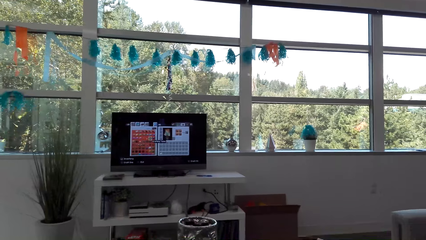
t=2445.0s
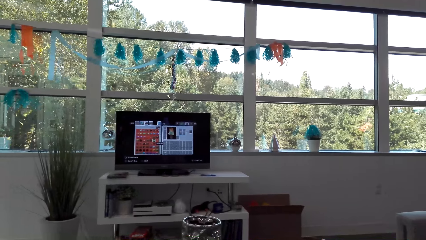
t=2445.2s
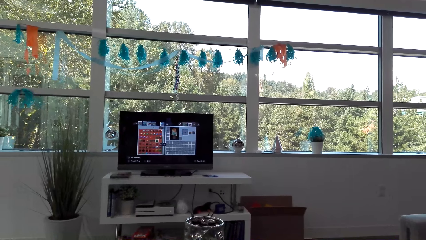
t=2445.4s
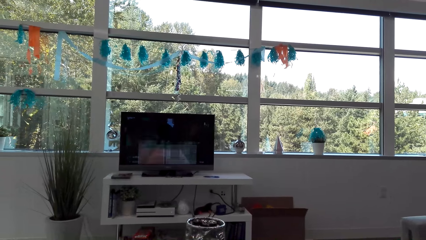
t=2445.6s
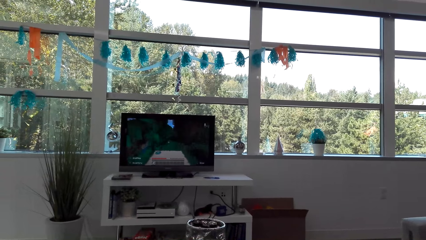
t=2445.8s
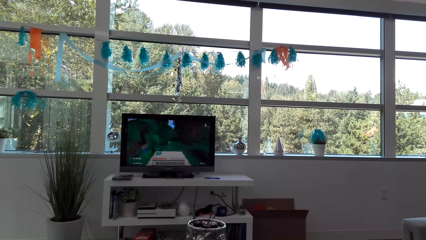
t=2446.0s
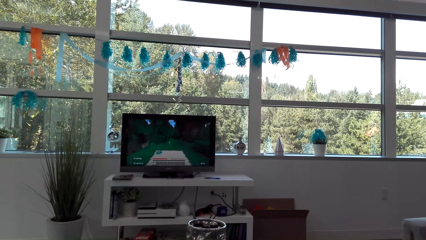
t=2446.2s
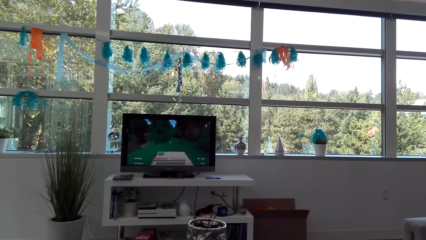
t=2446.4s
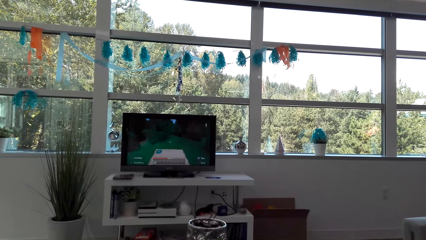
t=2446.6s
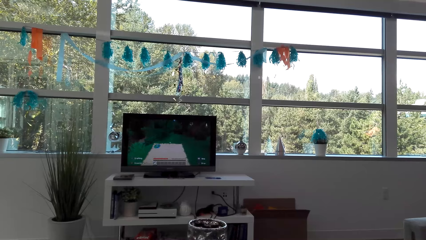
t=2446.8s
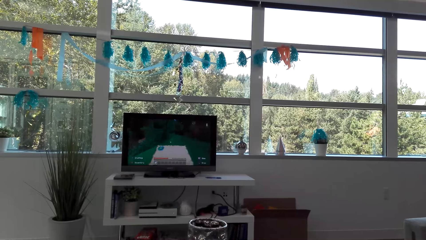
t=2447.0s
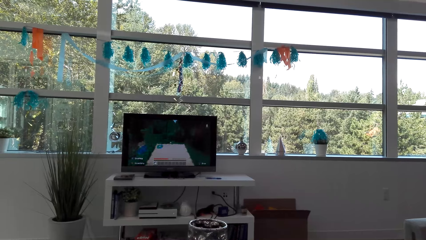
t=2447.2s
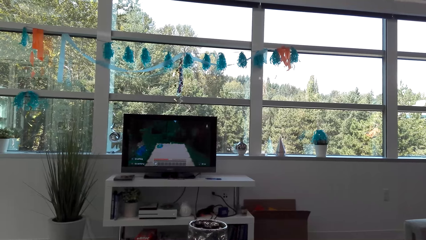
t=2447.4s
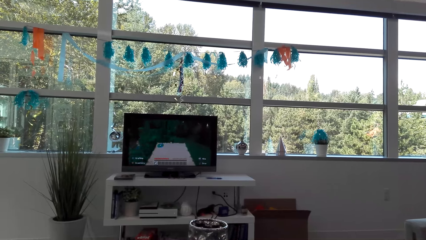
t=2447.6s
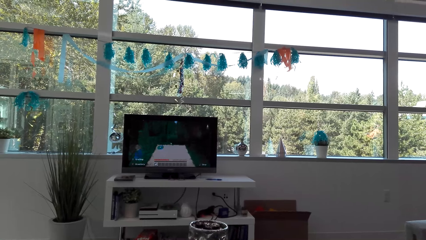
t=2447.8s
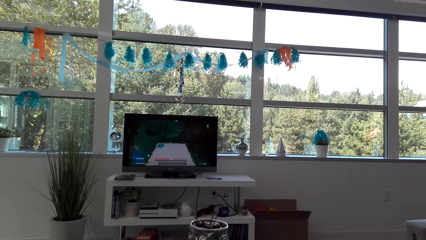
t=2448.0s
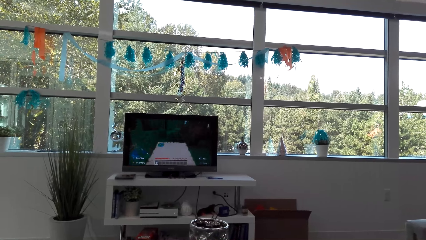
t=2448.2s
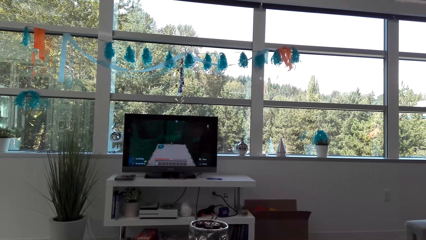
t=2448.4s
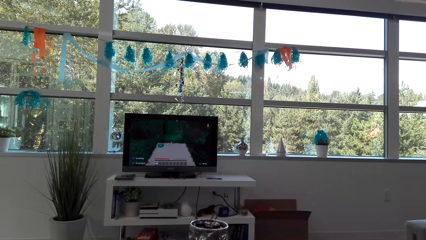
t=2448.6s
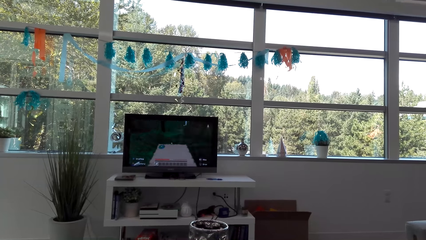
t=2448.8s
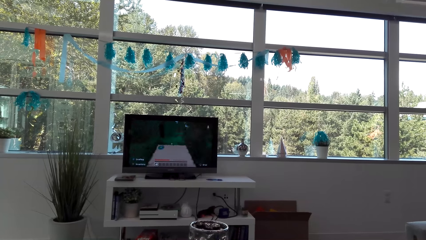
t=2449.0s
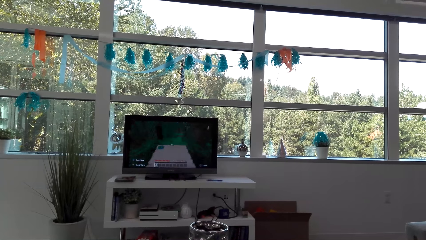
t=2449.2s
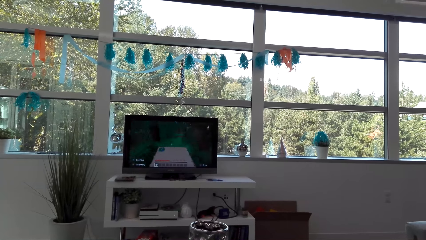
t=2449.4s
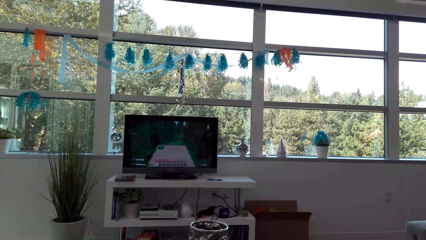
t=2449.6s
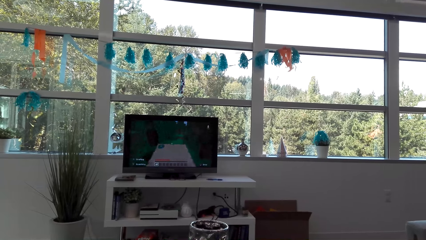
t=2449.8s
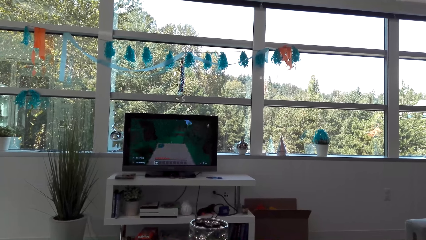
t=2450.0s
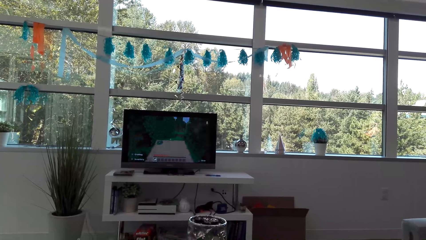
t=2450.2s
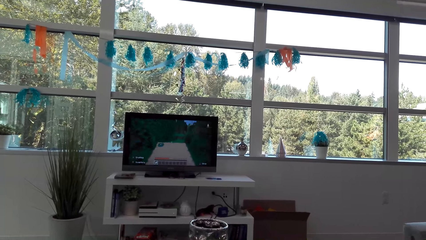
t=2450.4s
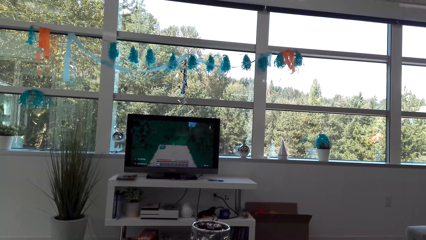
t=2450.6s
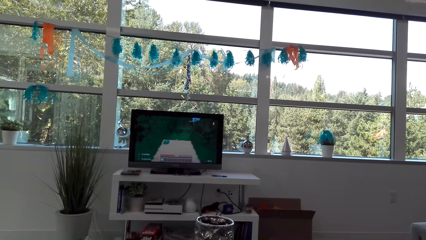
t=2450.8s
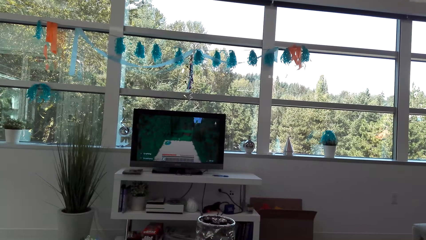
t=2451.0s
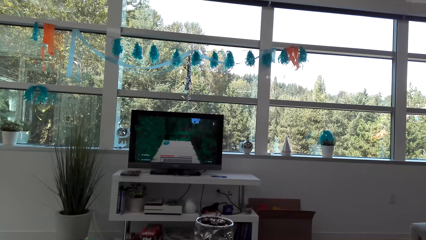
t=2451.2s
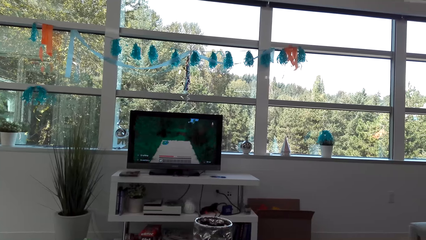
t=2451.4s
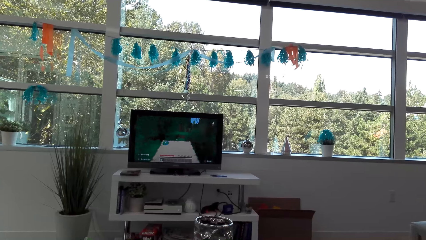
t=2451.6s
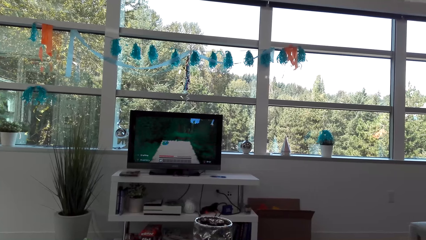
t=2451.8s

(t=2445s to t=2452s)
The camera wearer plays the game.

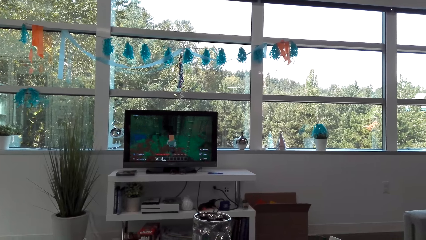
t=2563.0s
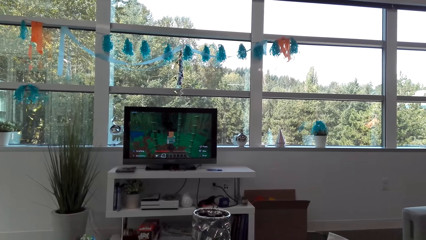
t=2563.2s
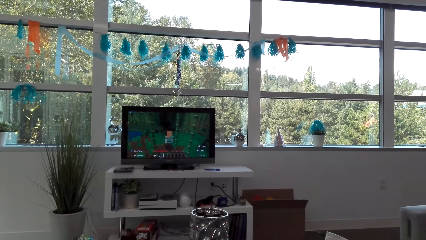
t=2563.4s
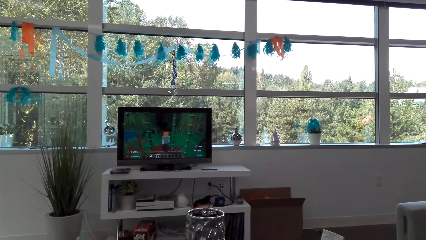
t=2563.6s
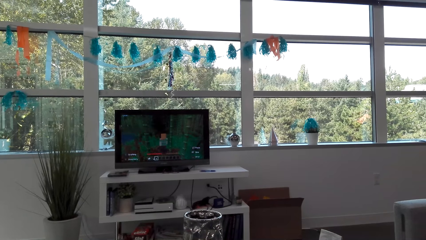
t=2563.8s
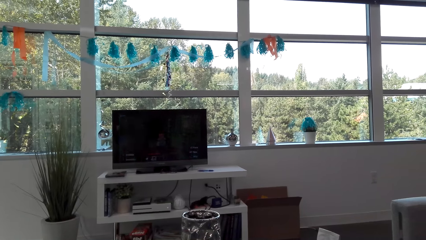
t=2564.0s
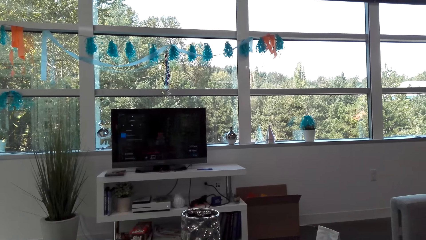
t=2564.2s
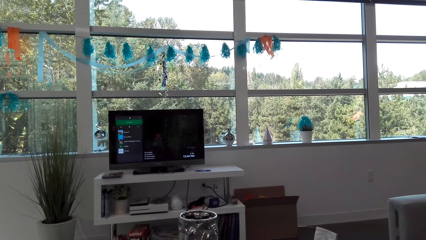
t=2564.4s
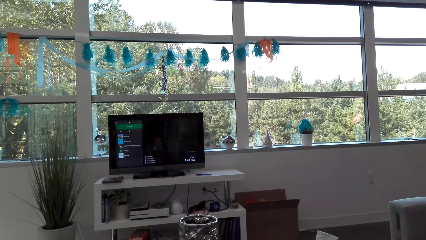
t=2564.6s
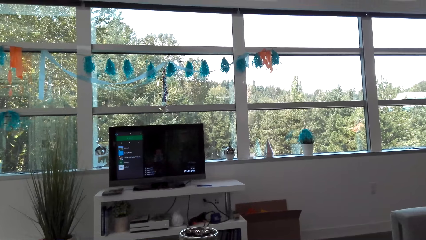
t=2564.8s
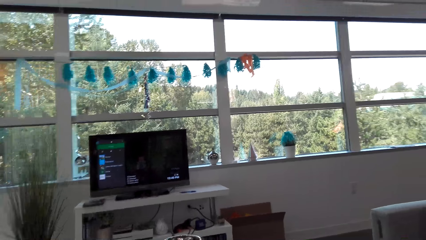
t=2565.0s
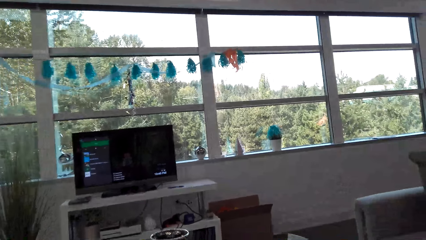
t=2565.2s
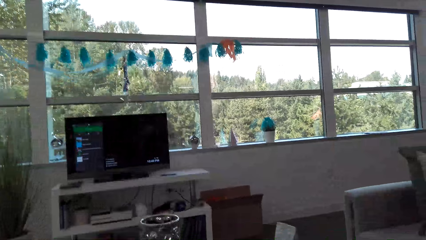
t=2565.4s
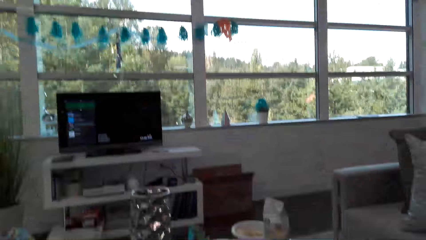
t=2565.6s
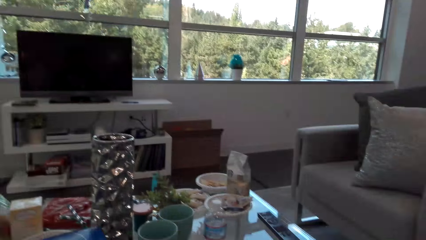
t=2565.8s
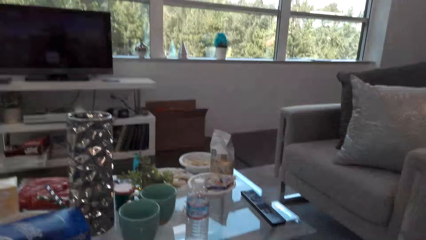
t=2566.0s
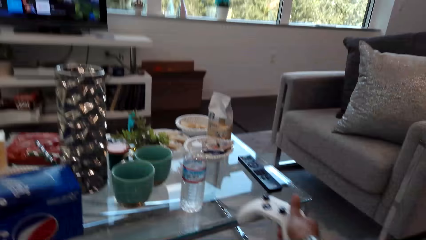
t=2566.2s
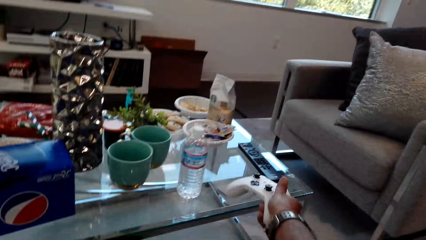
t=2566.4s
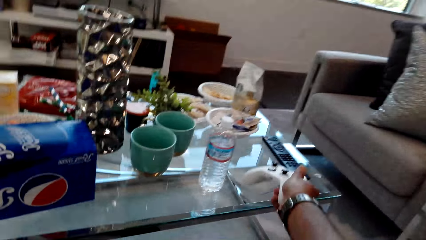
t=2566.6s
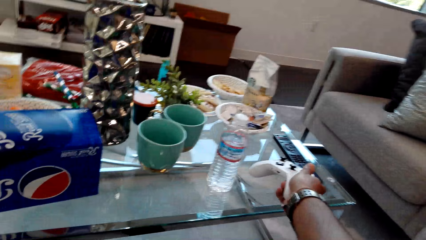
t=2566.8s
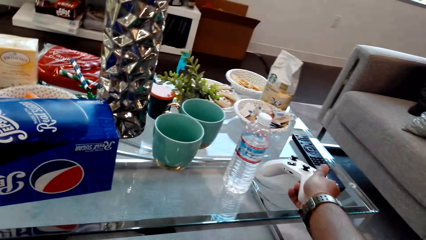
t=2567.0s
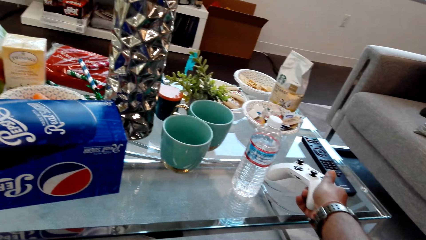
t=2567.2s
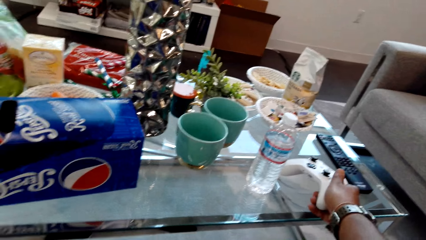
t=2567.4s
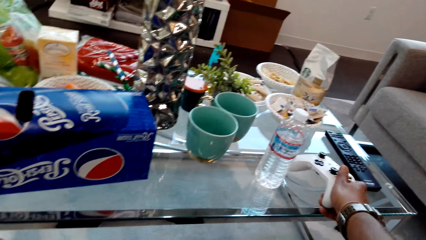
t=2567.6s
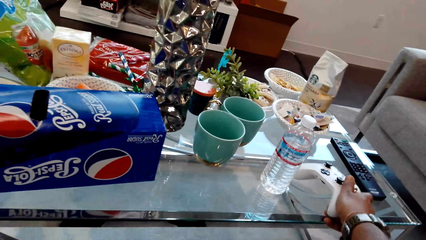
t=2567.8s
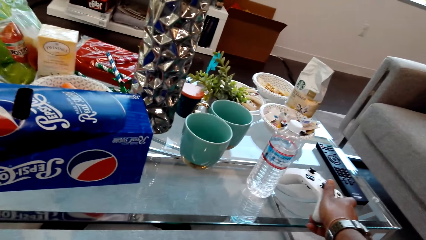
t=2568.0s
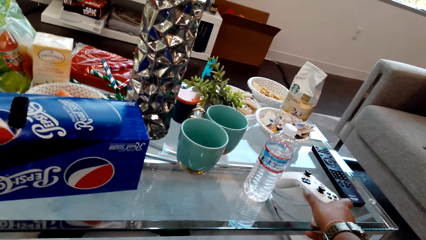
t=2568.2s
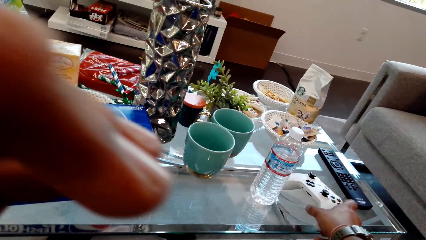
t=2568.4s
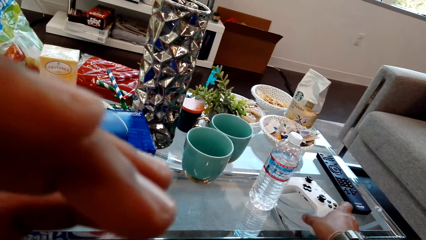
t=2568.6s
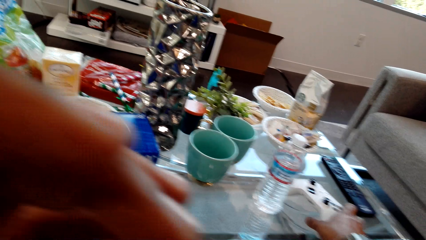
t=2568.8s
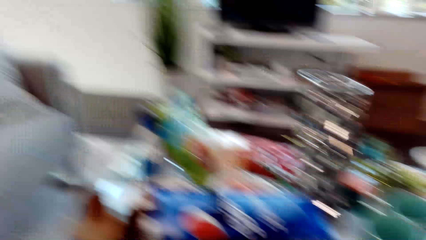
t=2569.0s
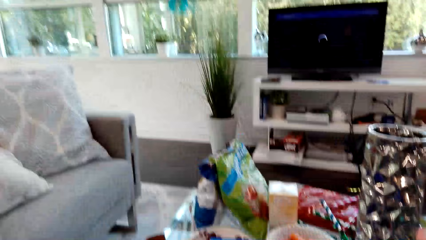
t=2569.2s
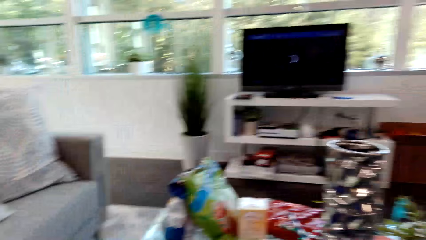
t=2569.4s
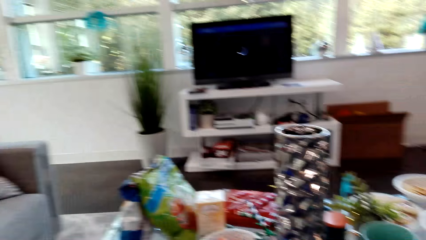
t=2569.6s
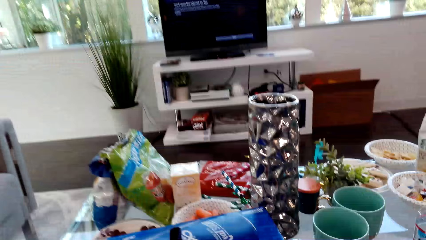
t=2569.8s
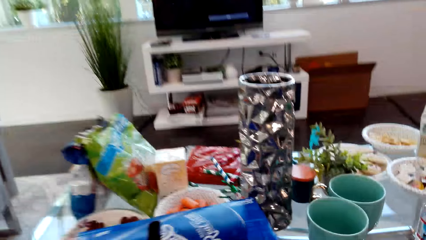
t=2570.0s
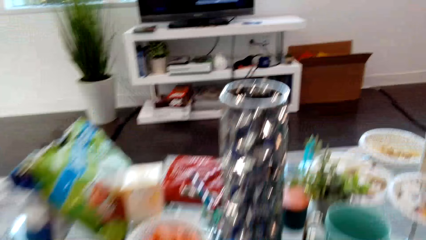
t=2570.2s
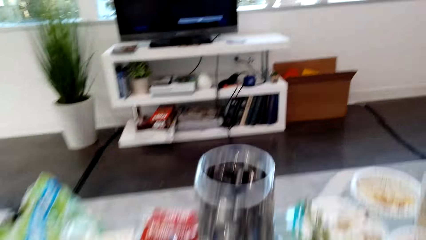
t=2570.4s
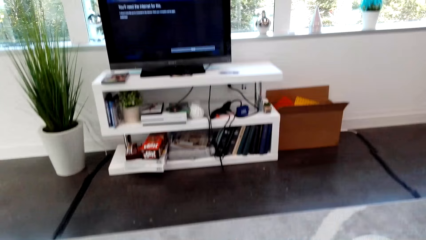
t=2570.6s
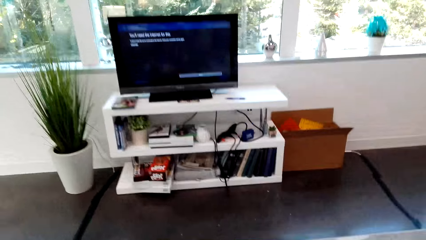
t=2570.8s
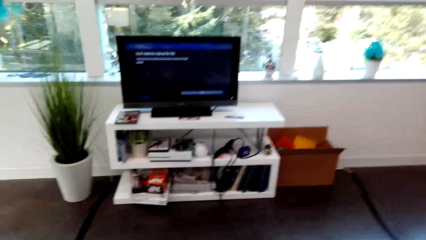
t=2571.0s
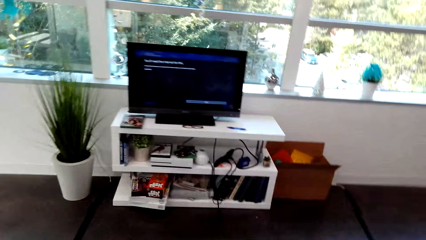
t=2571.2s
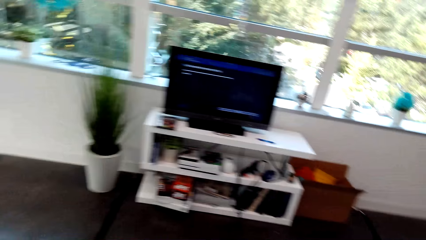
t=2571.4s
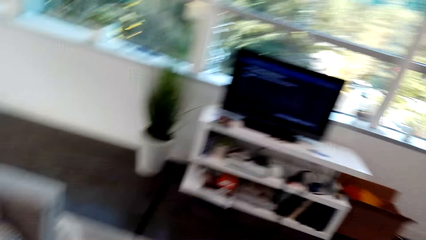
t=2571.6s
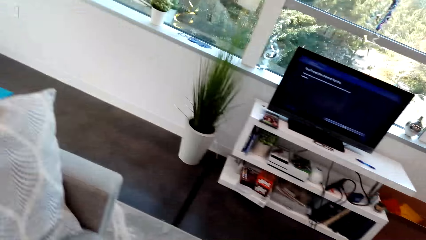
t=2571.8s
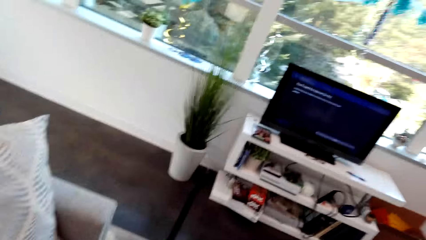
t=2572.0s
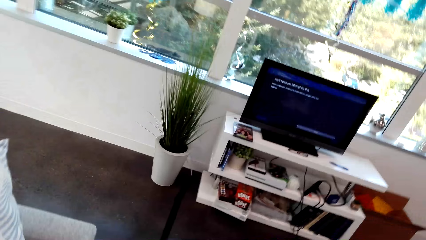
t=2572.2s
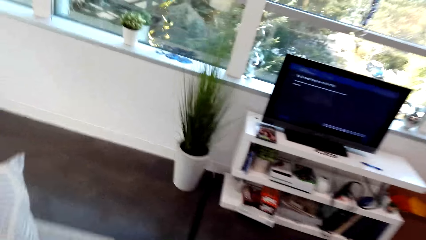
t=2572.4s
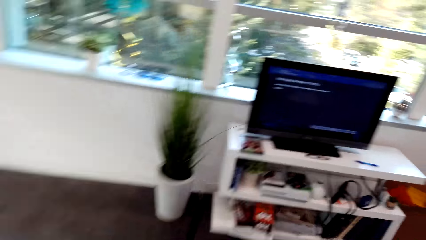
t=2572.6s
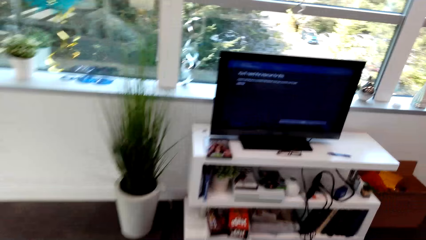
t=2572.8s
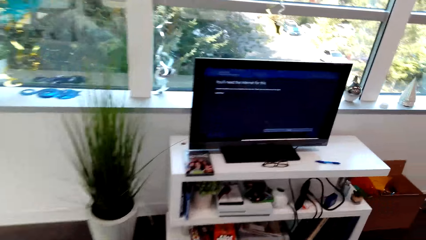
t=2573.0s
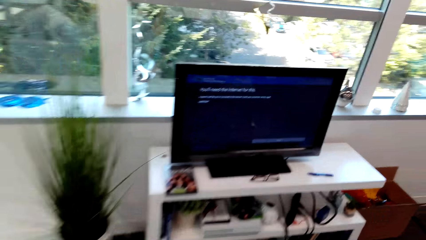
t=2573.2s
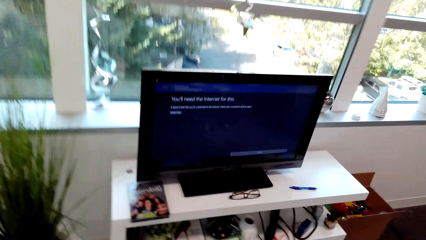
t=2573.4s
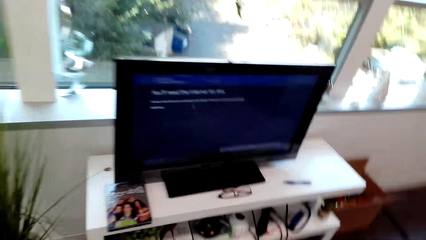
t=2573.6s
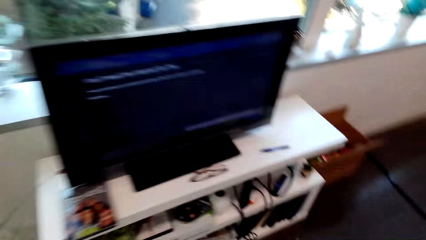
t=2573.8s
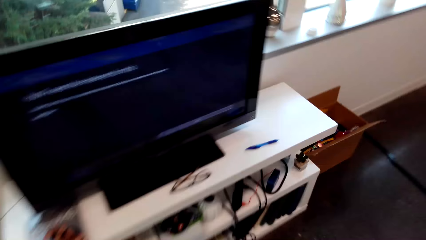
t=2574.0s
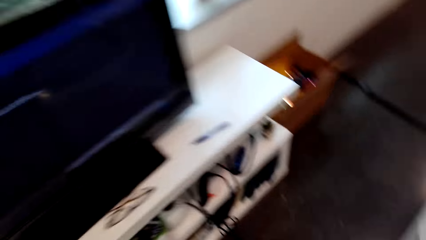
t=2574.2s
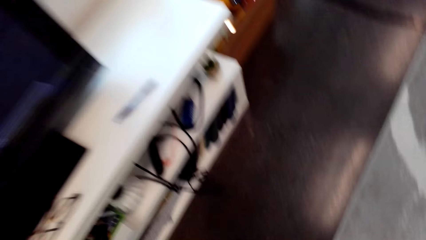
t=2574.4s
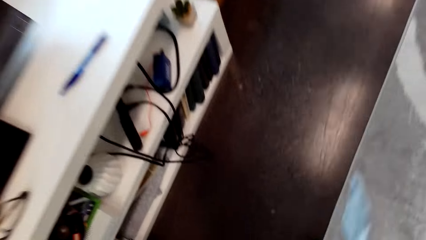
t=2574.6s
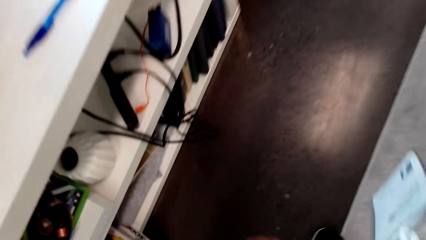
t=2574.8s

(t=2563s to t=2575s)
The camera wearer talks to a man. They put the PlayStation controller on the table. They stand and move around the room. They walk to the TV.
